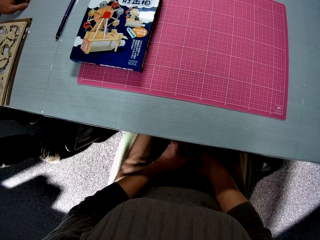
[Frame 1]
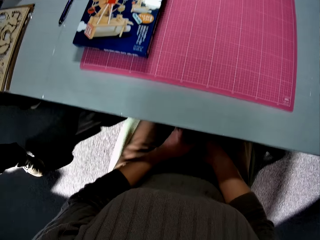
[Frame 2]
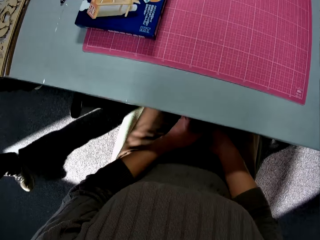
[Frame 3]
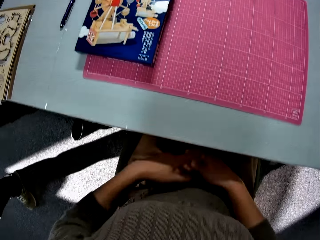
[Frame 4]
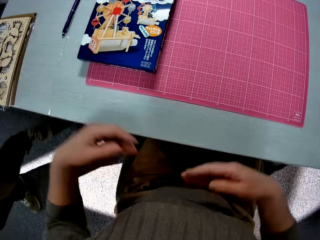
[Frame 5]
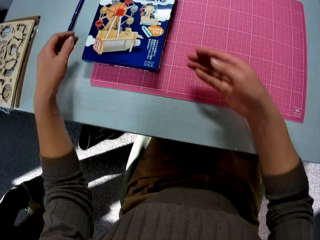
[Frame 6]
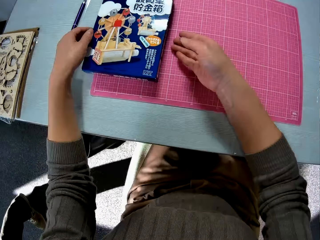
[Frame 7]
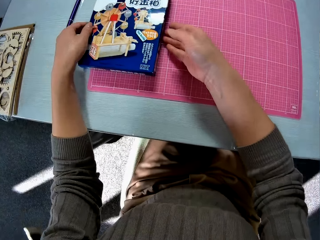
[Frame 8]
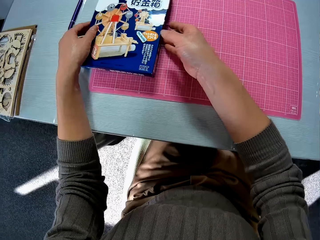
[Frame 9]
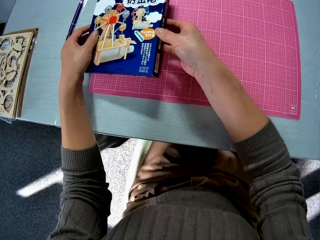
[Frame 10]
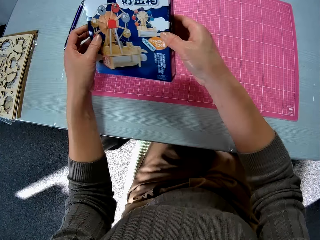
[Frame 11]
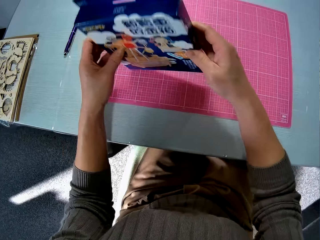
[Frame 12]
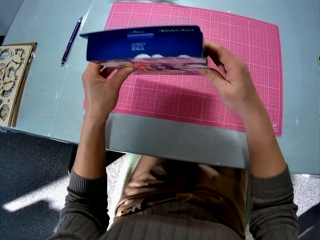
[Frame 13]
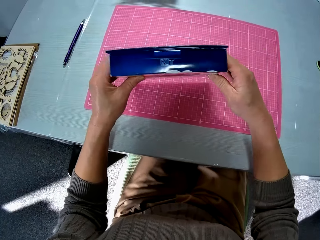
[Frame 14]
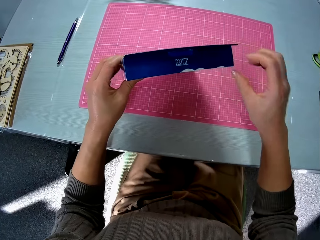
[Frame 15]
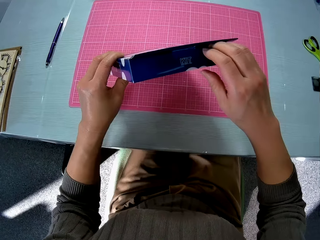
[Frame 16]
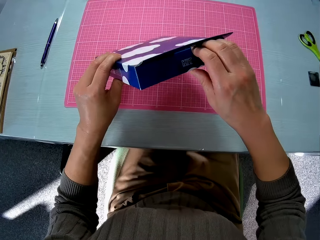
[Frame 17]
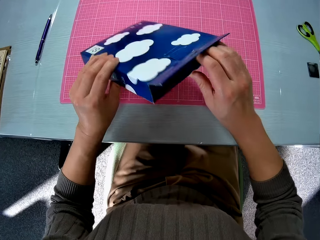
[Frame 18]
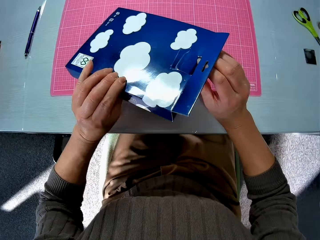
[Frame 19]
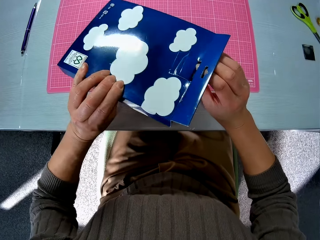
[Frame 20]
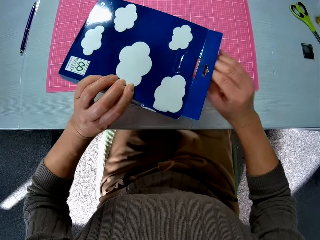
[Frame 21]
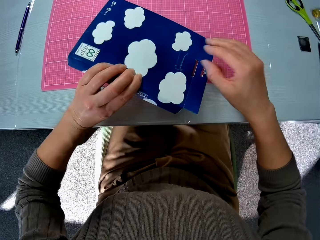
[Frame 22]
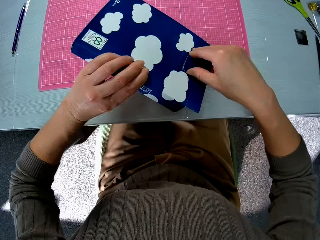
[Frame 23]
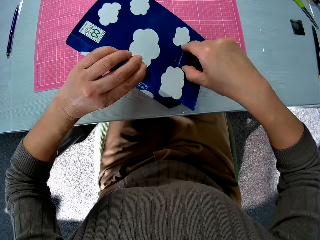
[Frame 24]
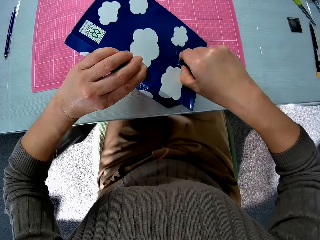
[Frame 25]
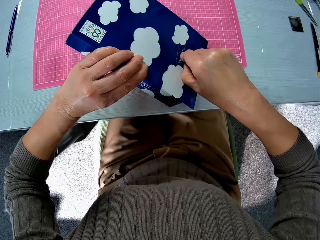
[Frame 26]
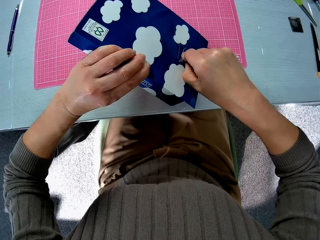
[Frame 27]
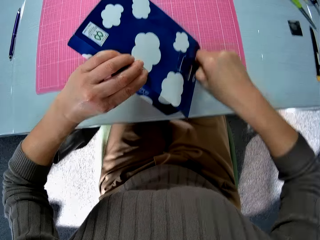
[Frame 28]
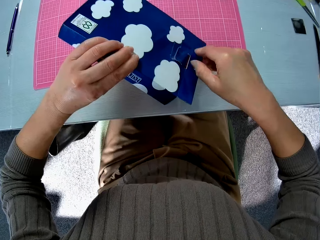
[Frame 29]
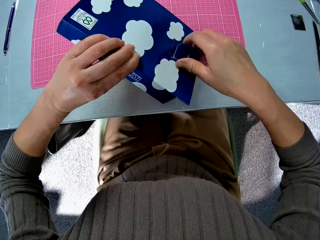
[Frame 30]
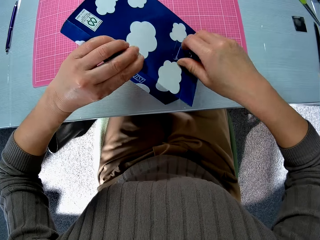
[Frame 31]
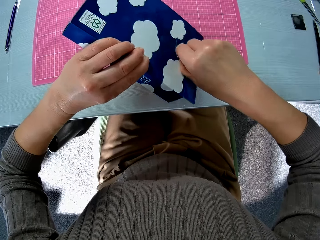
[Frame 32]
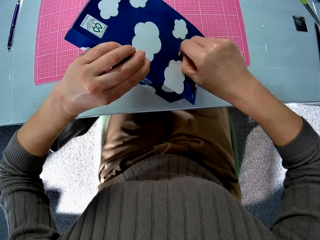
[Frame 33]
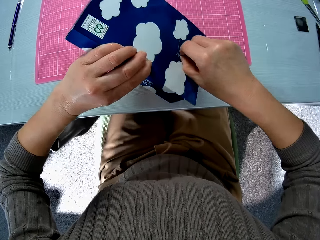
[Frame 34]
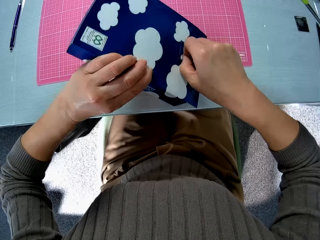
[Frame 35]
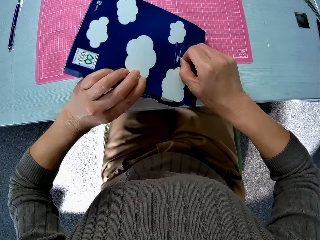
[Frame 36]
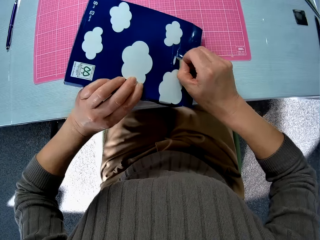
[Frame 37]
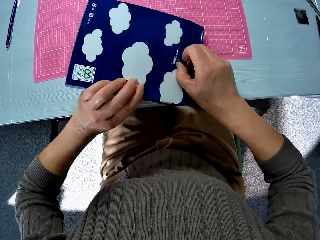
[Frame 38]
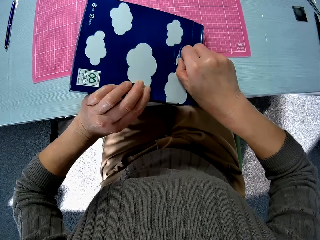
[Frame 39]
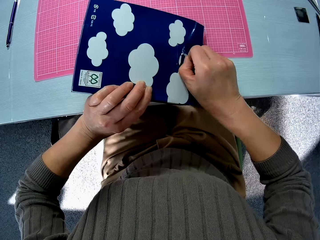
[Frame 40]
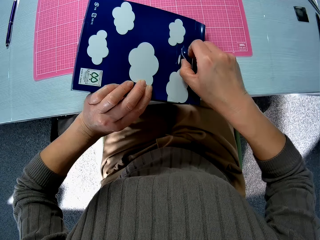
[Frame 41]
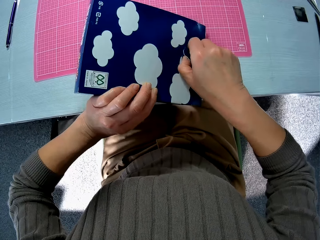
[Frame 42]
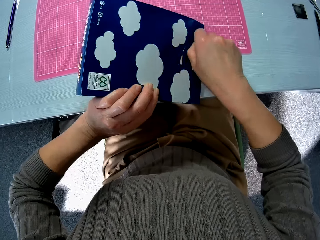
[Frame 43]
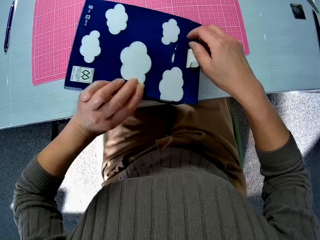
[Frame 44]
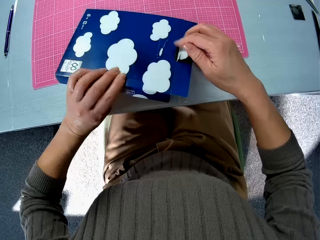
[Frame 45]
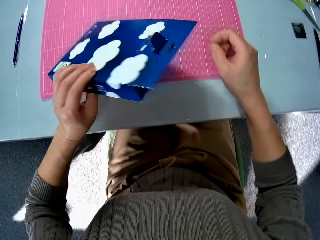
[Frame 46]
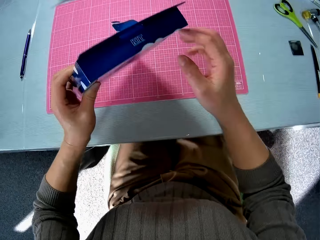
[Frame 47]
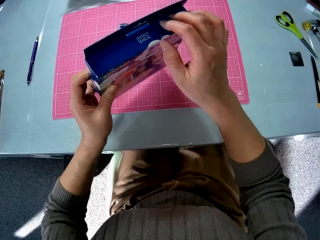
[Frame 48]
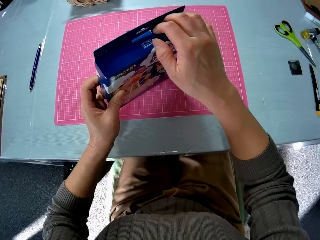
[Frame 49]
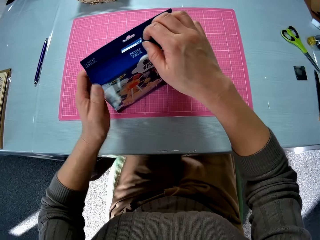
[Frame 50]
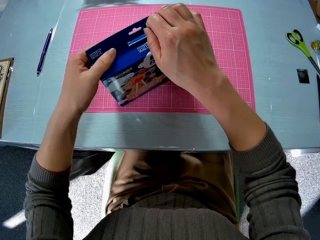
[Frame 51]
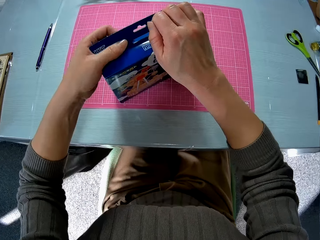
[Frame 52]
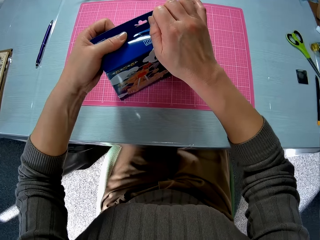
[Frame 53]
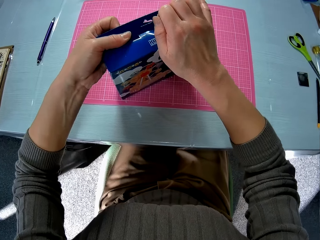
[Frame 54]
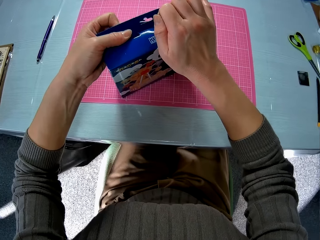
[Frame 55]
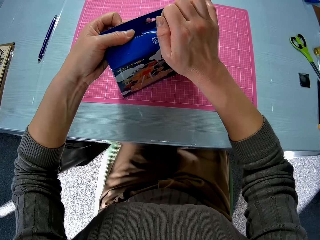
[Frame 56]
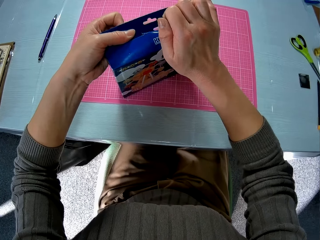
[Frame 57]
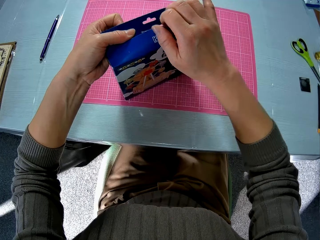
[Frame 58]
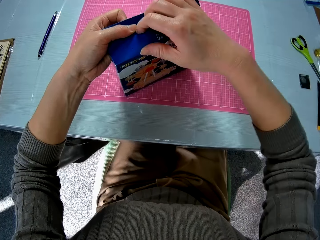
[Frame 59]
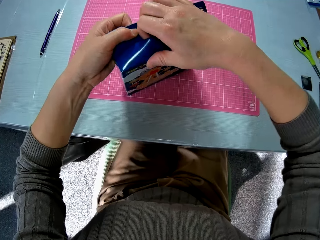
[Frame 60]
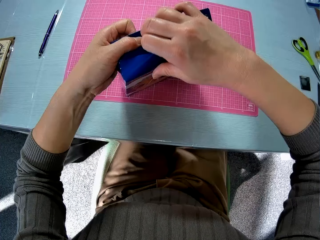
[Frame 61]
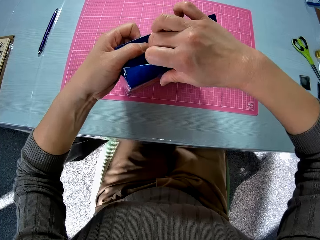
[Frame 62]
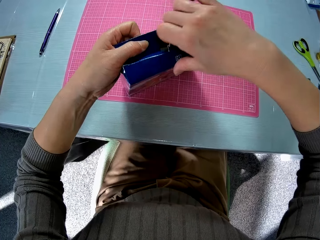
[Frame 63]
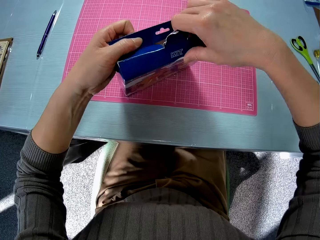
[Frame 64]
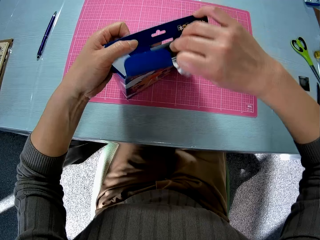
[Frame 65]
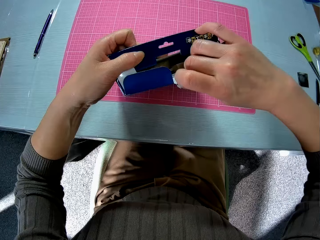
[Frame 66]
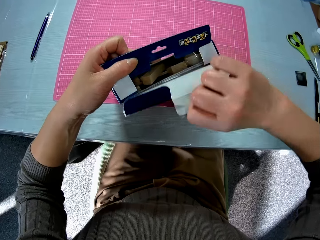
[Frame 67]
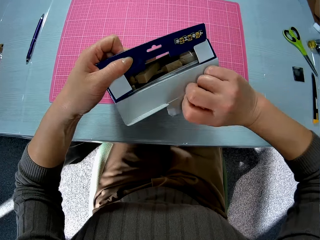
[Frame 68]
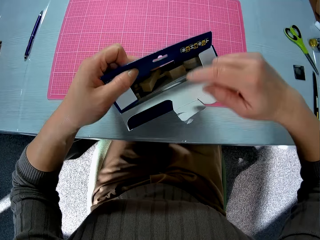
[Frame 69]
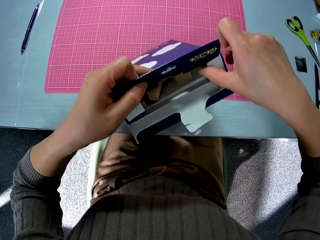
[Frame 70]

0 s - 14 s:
The camera wearer picks up the wood model box kit. They open the carton on the table. They turn the wood model box kit. They open the wood model box kit.

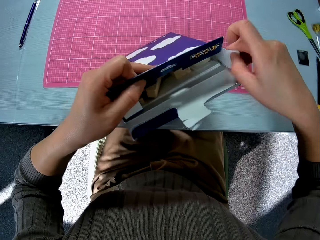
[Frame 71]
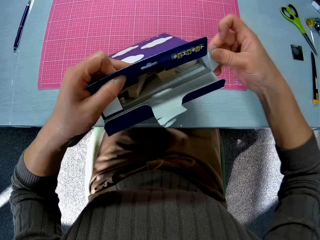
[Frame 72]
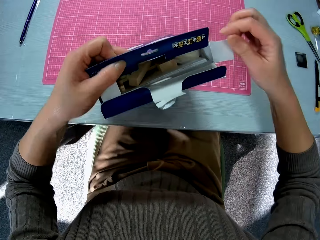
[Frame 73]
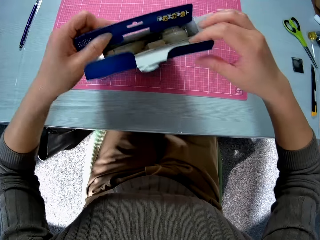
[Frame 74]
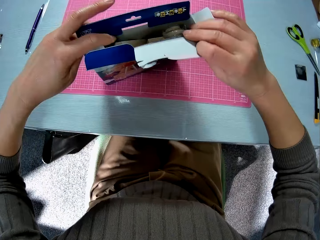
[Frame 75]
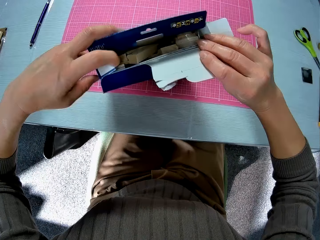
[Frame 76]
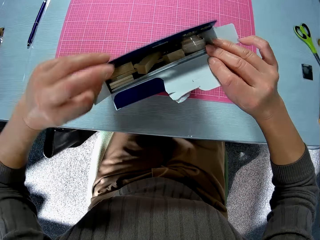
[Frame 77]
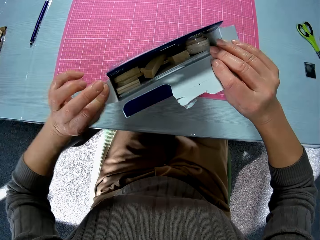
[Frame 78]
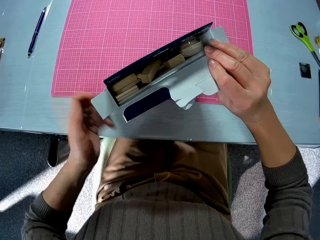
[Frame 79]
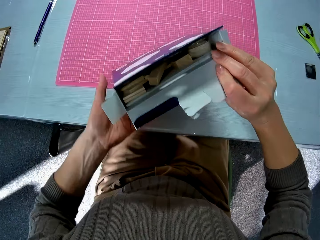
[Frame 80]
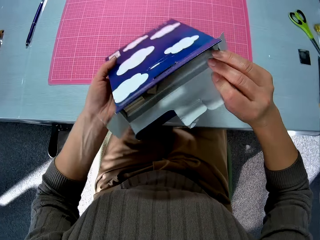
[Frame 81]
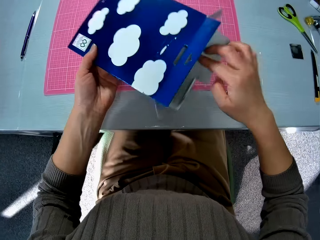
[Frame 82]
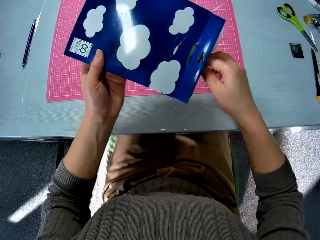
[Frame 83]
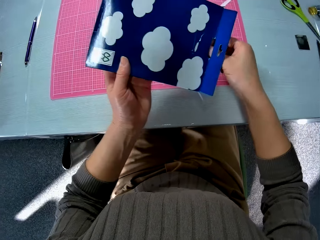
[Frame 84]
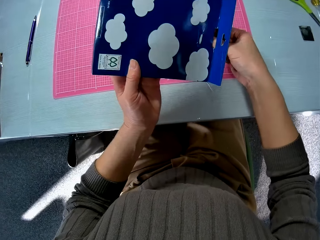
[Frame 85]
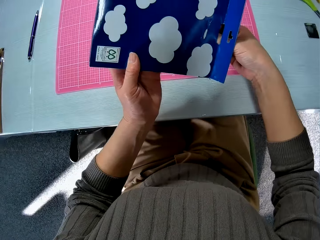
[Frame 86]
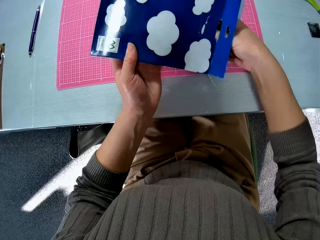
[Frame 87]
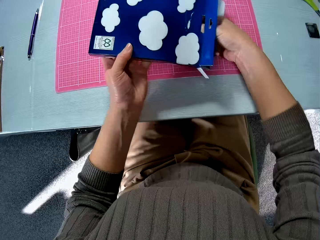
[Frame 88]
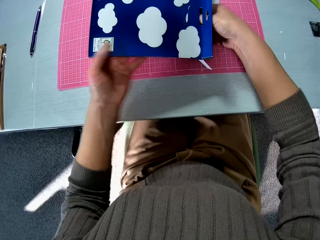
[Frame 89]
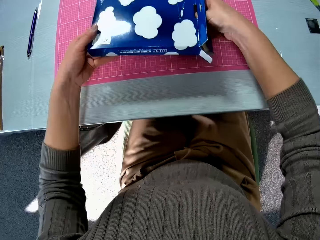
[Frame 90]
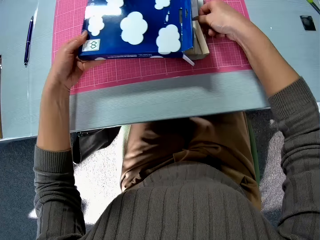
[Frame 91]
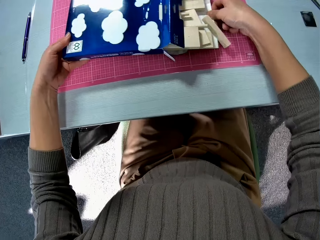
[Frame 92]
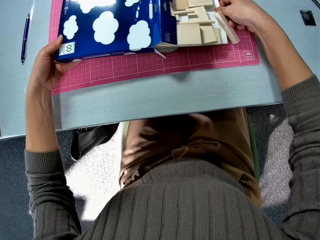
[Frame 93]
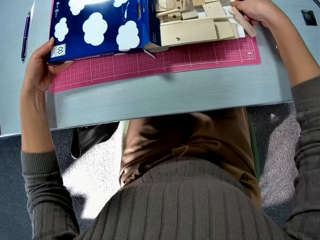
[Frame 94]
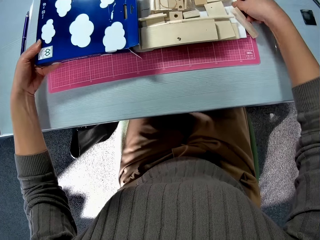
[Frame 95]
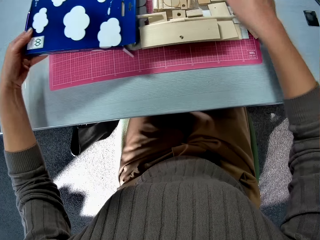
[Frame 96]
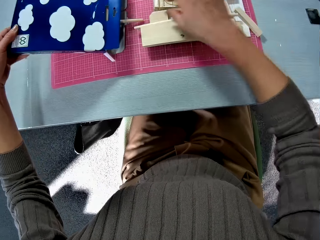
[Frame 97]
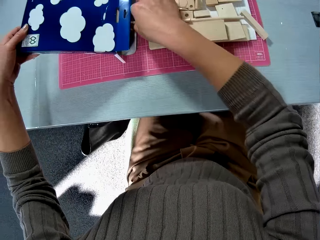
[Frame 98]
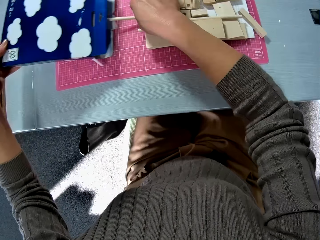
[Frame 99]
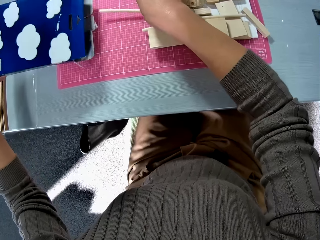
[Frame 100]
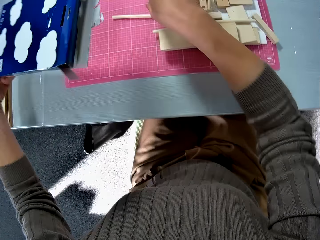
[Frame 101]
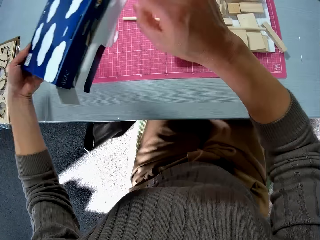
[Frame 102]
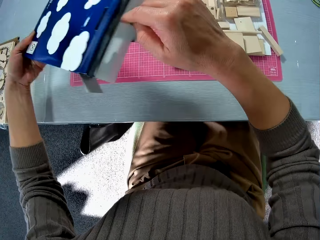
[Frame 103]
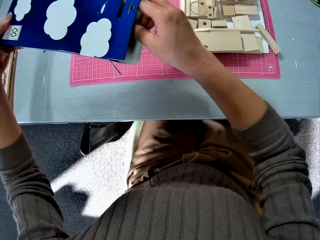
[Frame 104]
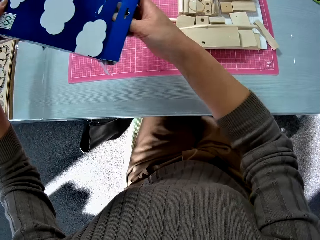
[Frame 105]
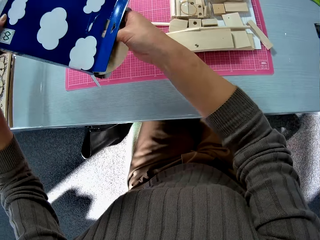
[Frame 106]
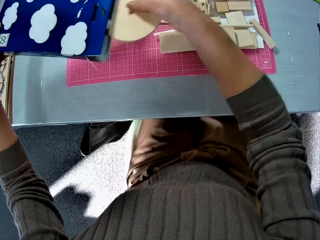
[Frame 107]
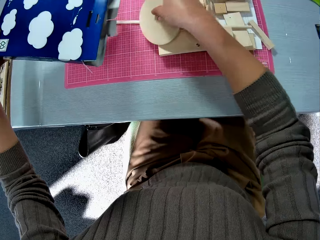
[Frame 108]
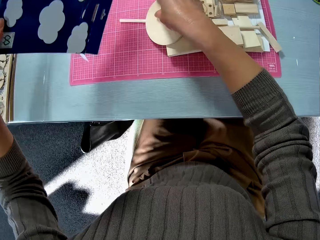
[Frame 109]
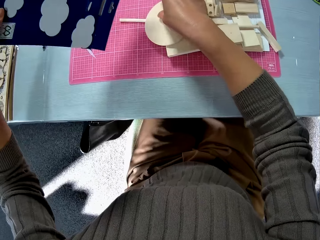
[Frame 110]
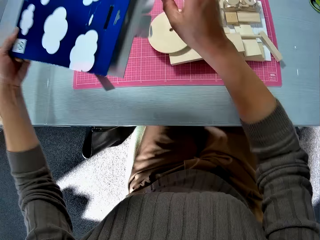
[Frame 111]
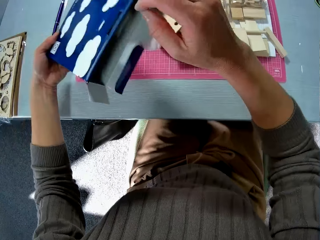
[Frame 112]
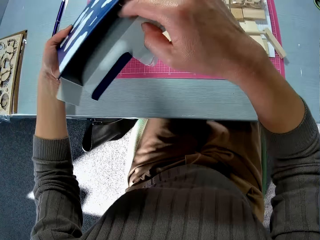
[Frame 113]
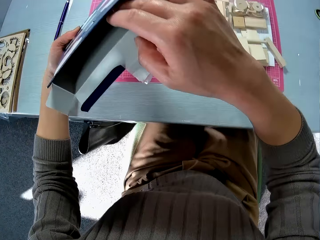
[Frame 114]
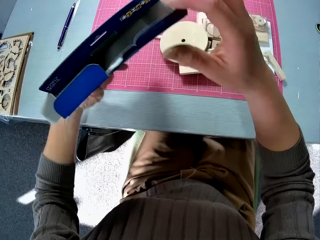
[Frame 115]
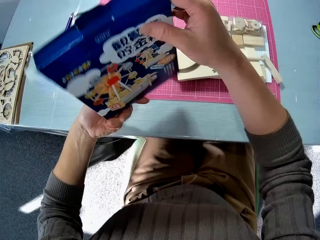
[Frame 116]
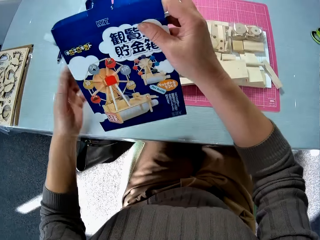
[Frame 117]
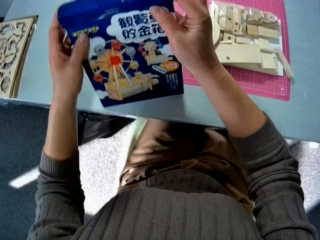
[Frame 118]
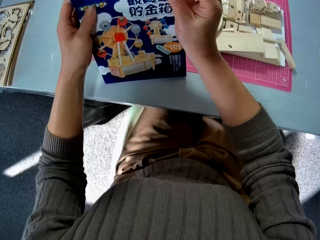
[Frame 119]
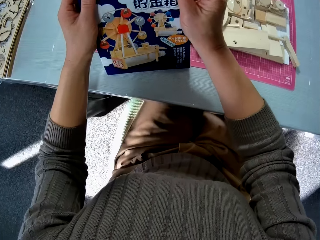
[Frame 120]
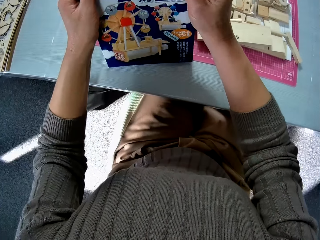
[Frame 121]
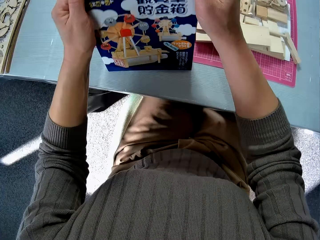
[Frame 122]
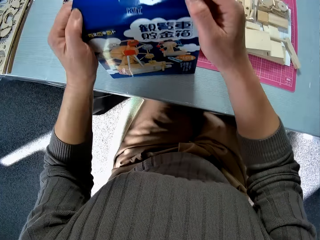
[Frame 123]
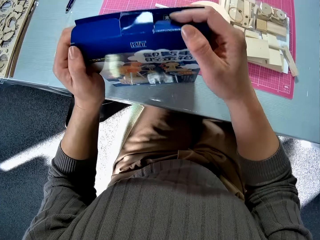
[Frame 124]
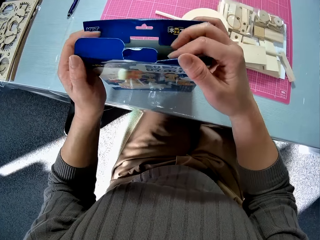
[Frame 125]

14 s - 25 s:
The camera wearer brings out the wood pieces or wood model kits in the carton. They drop the wood model kits. They turn the wood model box kit.
